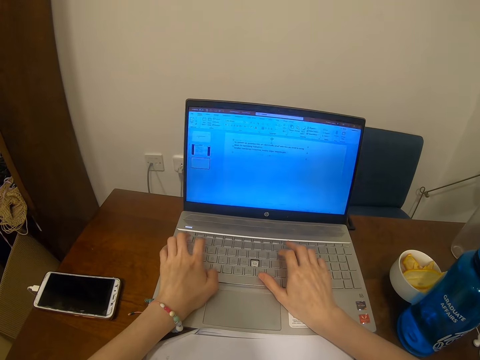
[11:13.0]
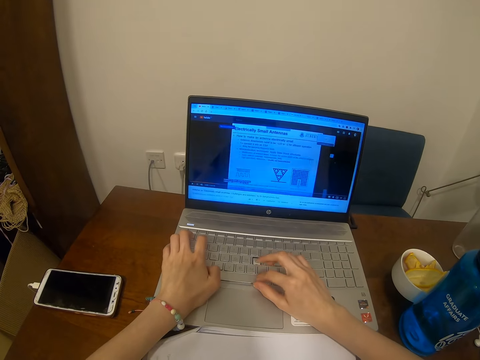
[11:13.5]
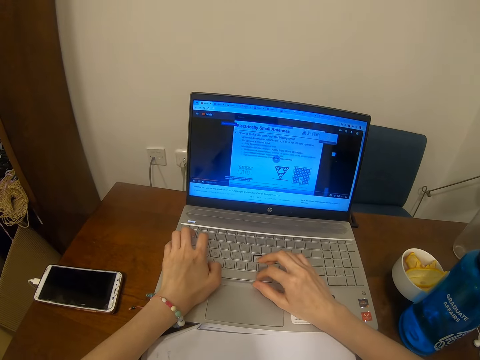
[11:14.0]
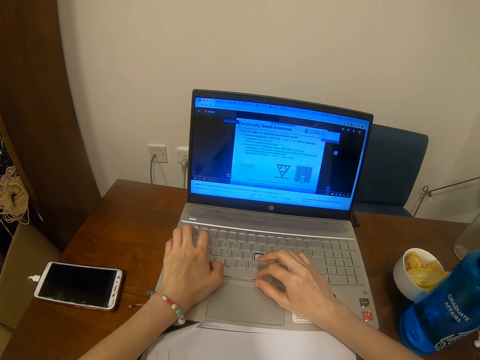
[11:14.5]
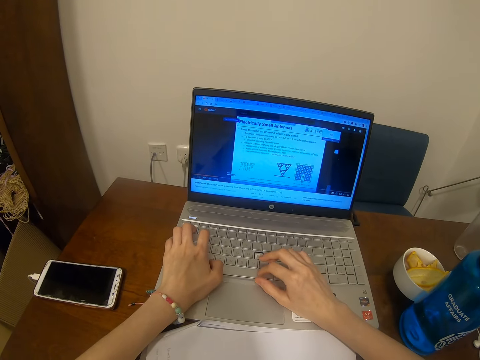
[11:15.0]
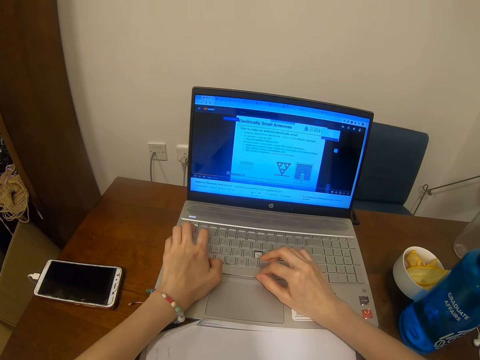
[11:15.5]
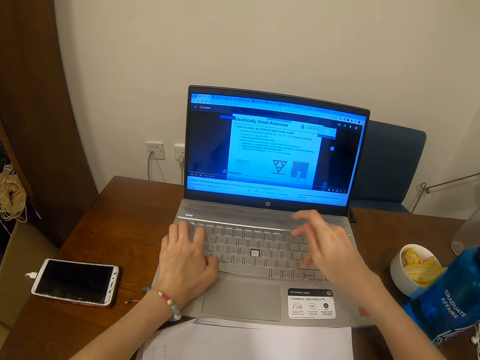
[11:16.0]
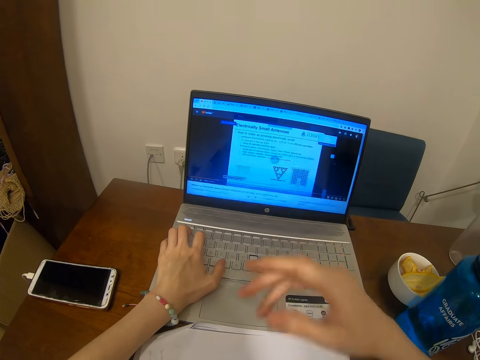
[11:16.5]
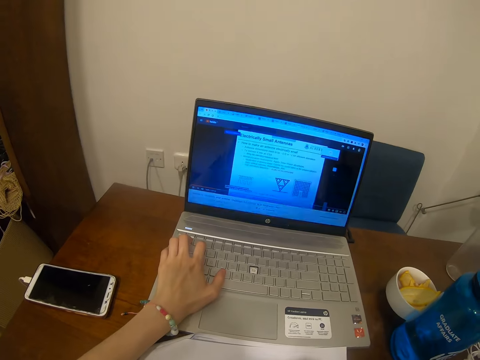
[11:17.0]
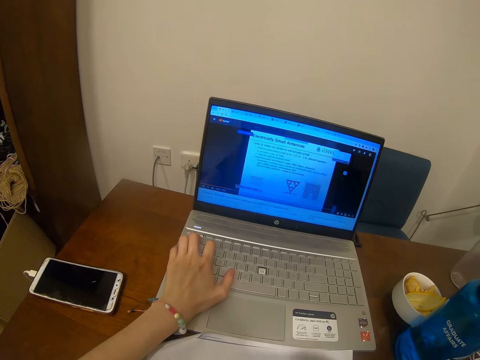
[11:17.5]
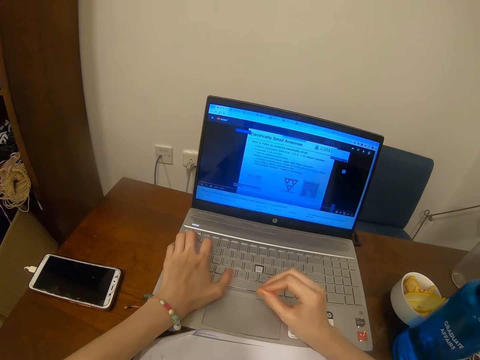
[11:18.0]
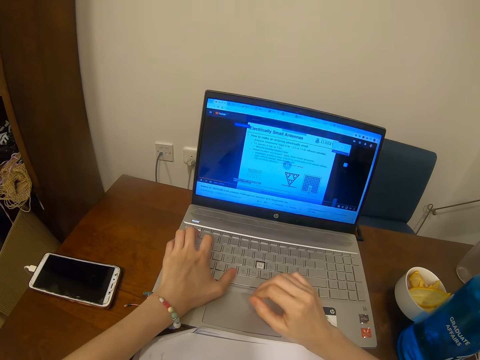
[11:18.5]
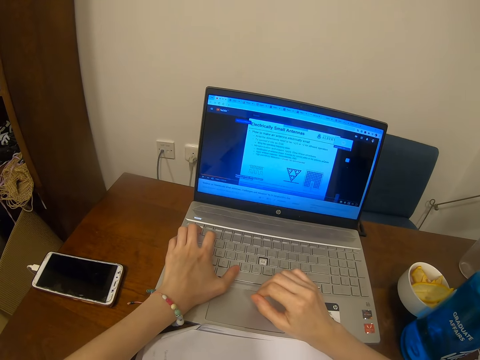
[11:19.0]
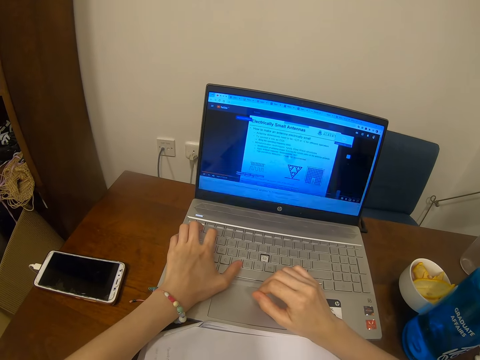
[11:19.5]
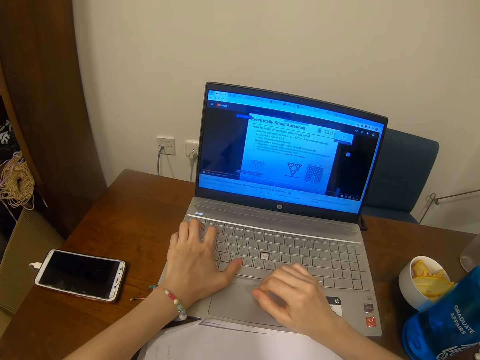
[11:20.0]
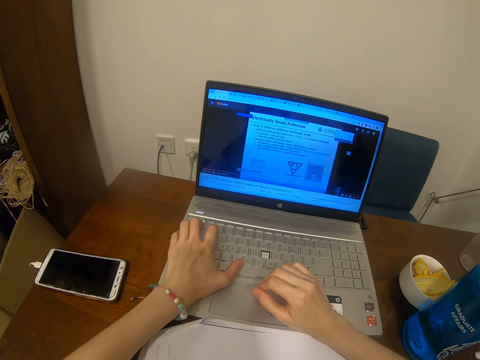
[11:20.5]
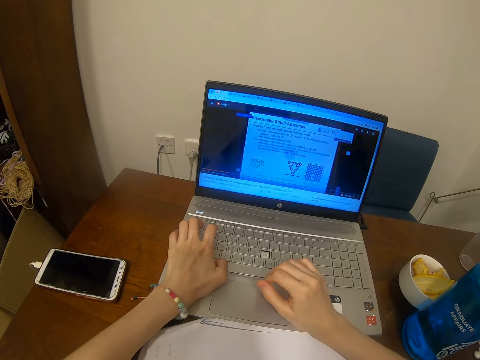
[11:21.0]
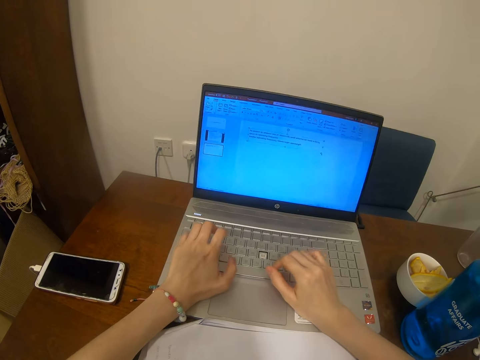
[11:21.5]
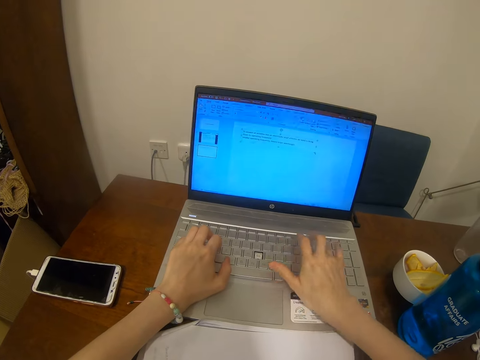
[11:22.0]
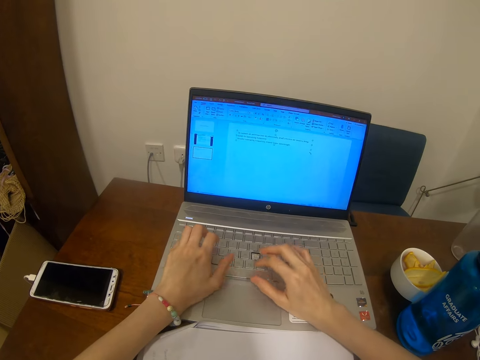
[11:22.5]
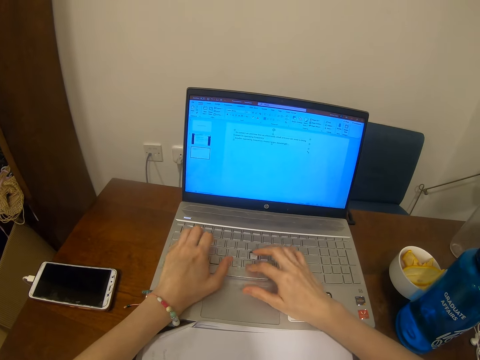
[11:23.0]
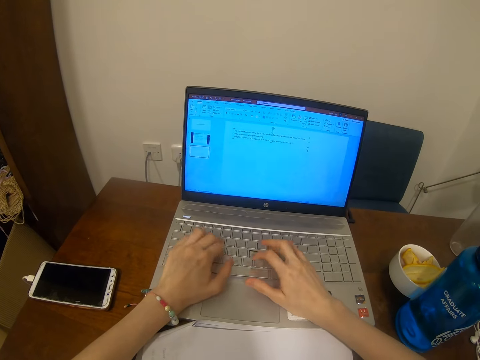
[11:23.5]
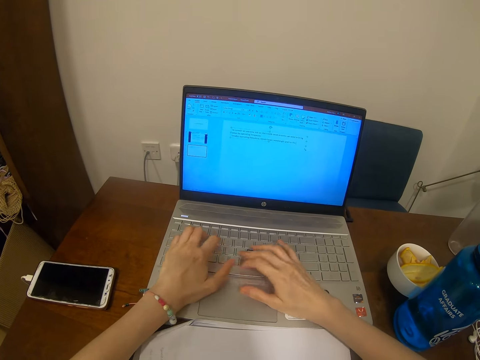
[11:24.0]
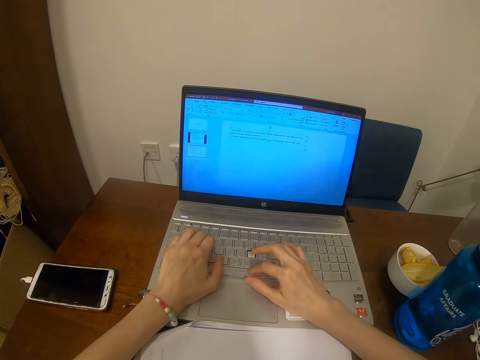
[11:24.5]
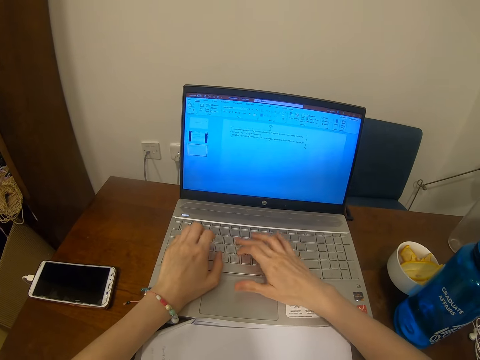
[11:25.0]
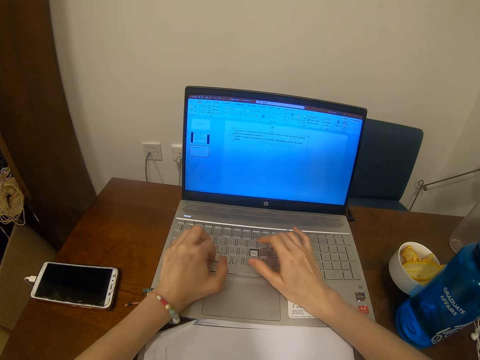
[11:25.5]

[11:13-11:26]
The camera wearer uses a laptop. They press a laptop's keyboard key. They press the key again. They type on the laptop's keyboard.

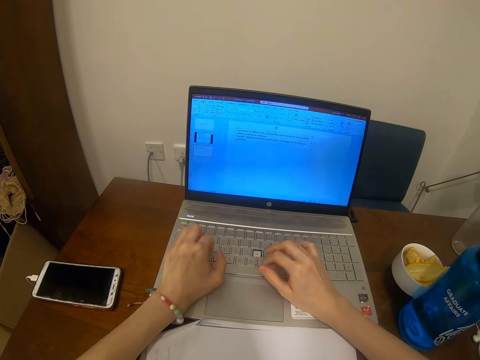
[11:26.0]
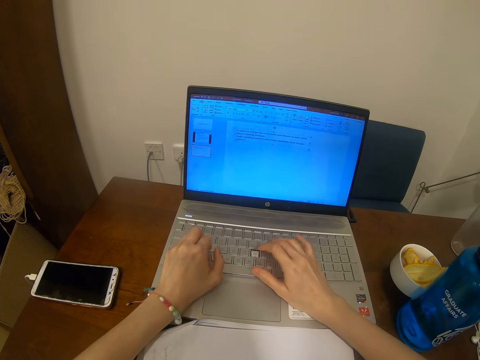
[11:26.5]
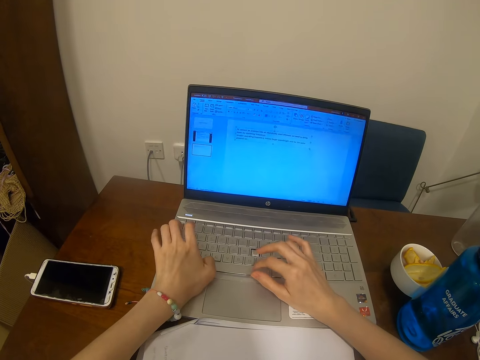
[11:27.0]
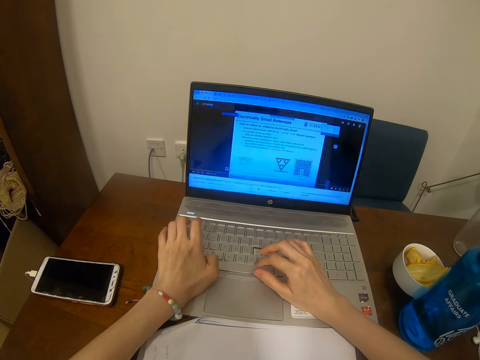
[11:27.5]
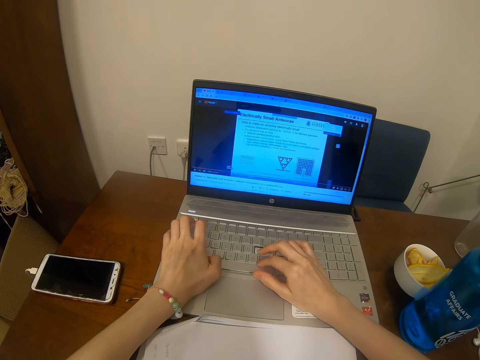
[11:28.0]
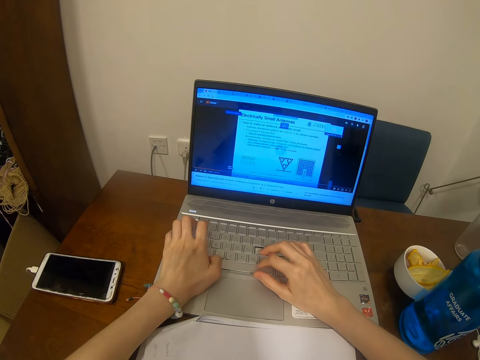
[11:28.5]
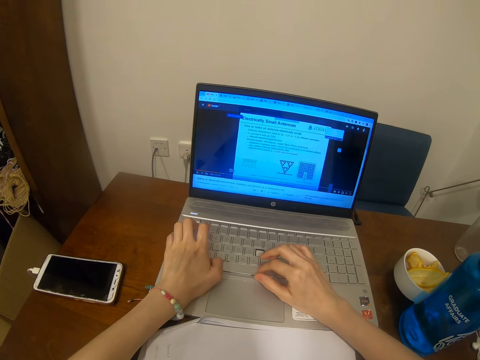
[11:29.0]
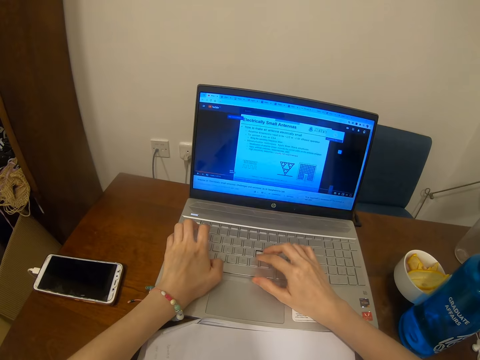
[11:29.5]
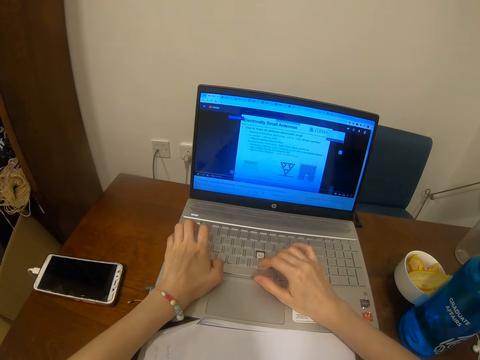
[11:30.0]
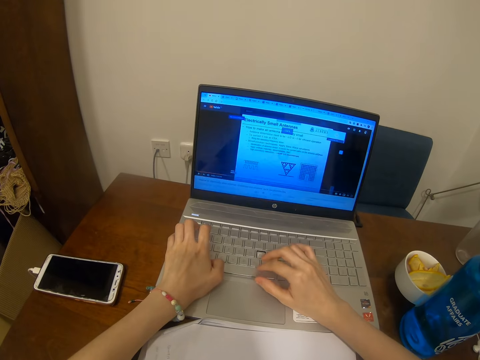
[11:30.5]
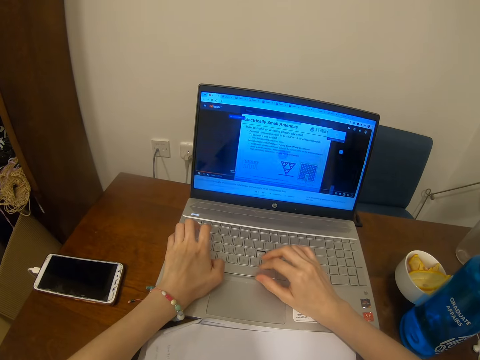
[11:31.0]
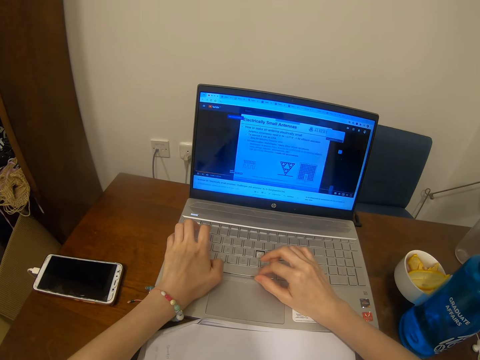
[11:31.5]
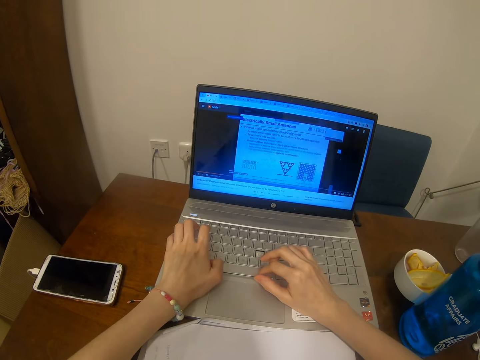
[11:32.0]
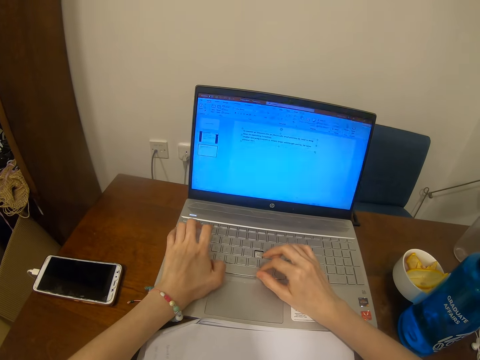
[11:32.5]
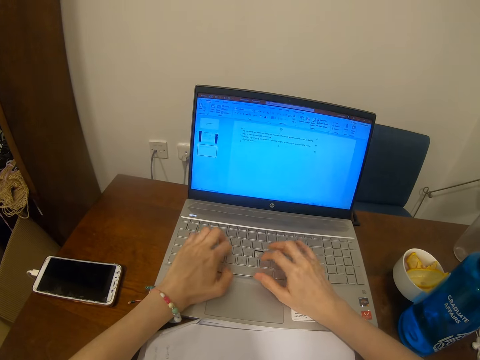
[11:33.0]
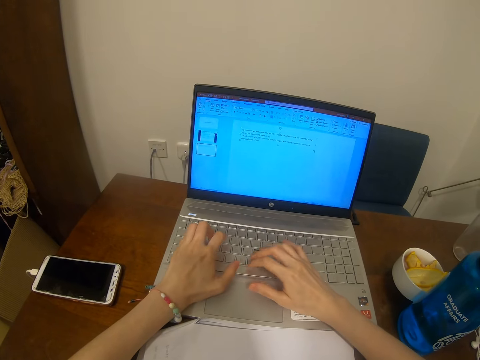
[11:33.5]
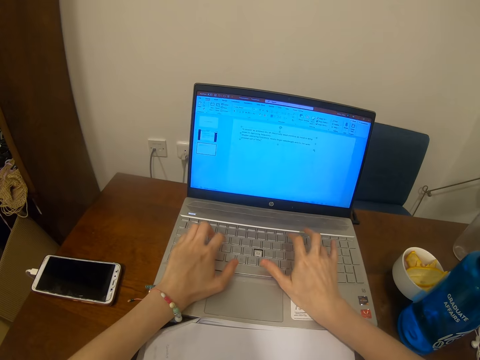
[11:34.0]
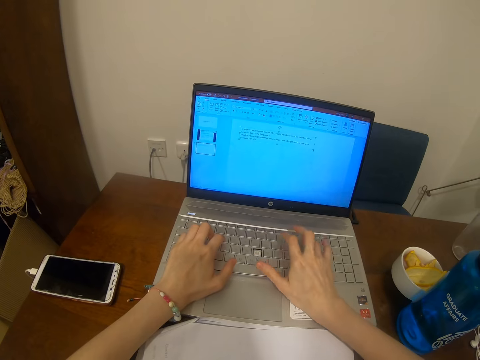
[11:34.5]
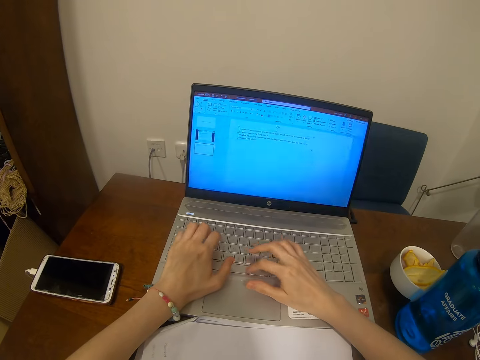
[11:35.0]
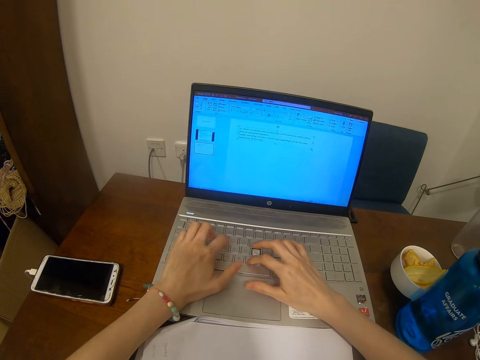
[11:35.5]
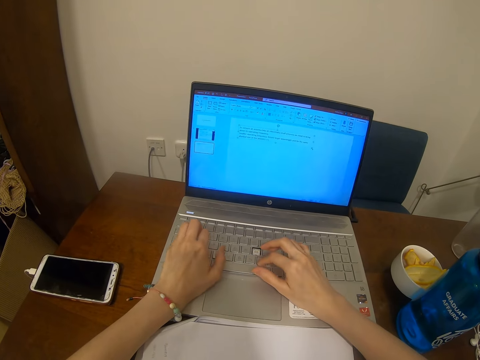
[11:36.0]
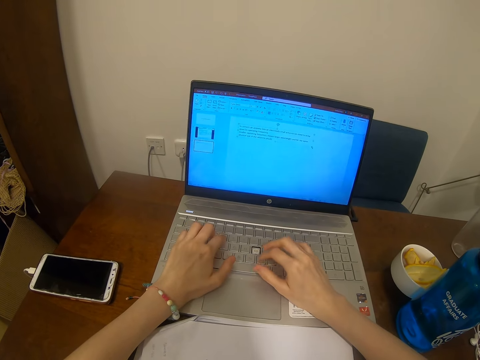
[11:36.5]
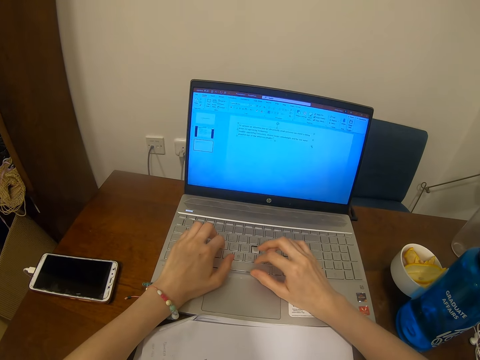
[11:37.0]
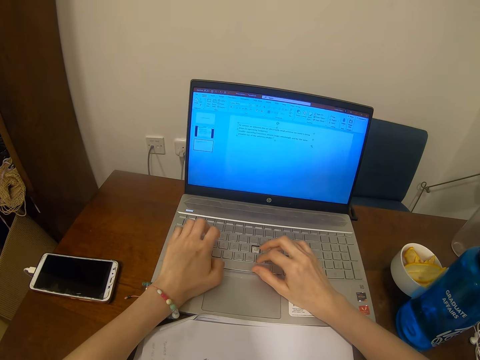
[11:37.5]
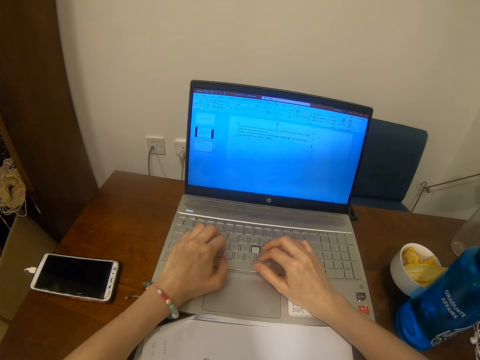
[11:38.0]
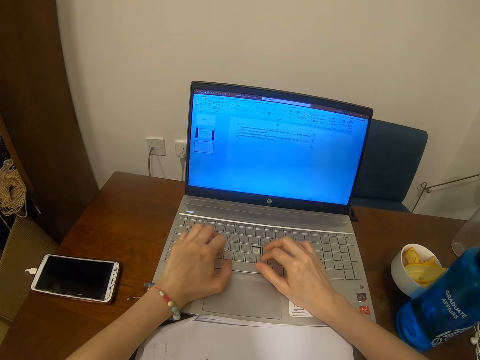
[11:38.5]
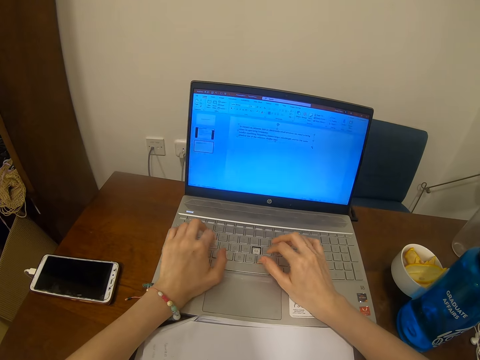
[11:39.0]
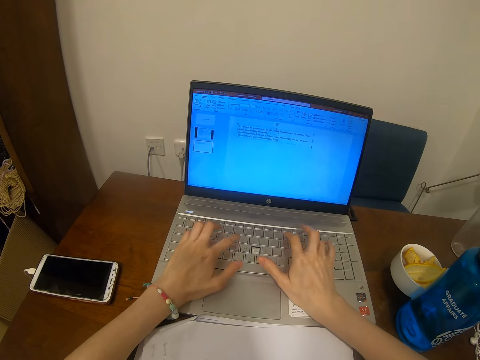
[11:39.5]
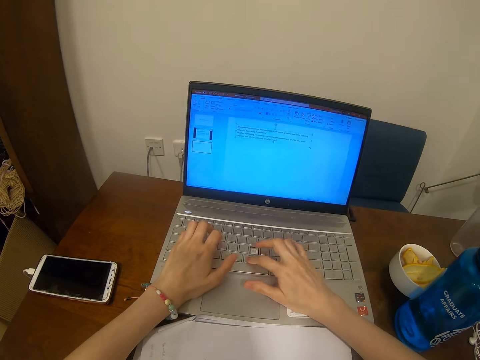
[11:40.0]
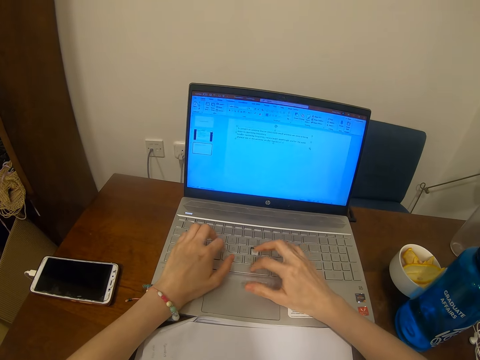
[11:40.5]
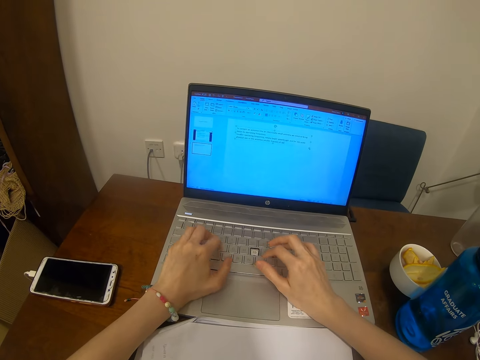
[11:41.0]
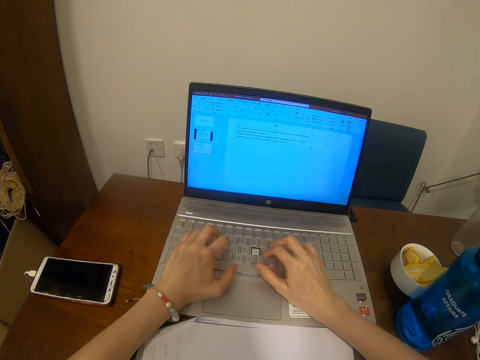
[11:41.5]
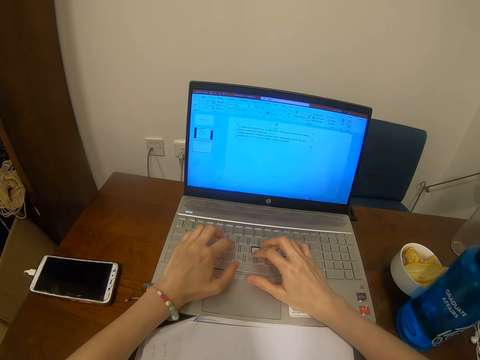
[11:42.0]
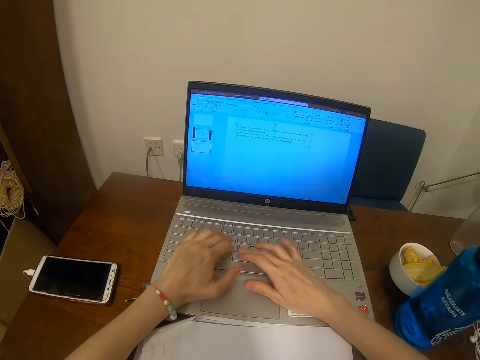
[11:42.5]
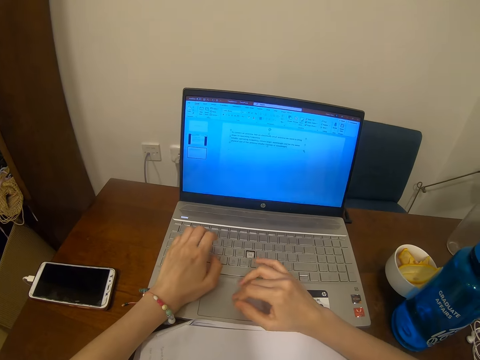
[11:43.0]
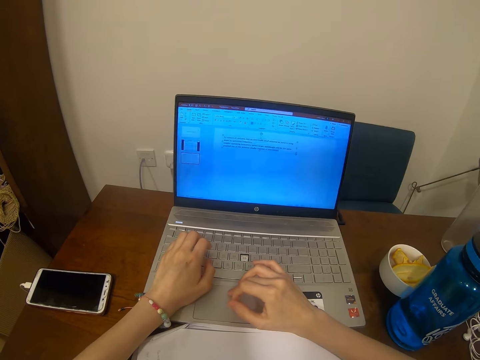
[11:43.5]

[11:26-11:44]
The camera wearer uses a laptop. They type on the laptop.
